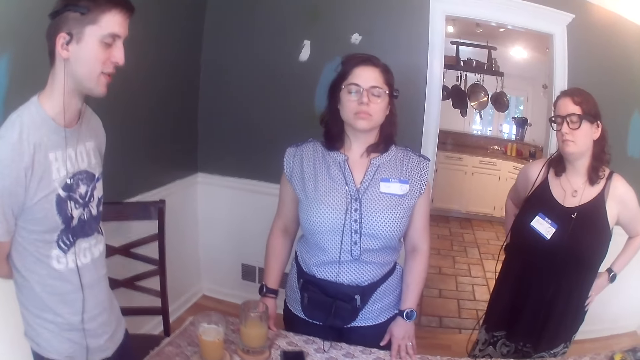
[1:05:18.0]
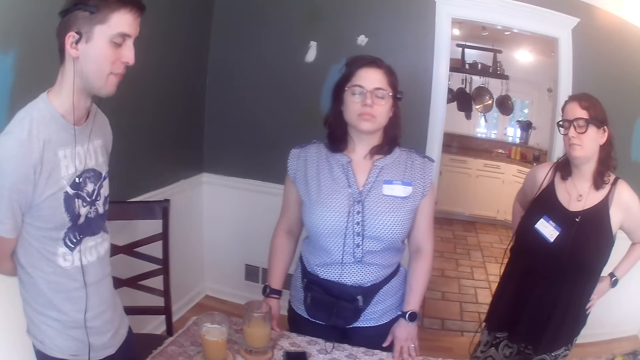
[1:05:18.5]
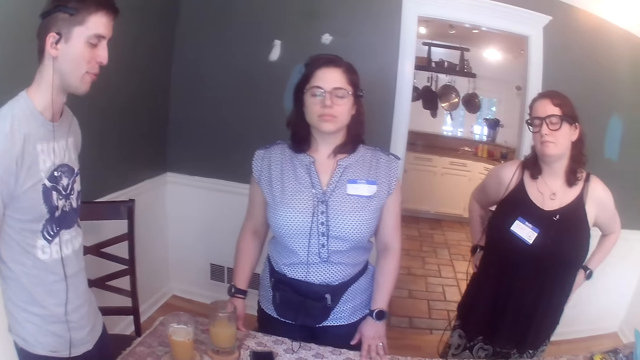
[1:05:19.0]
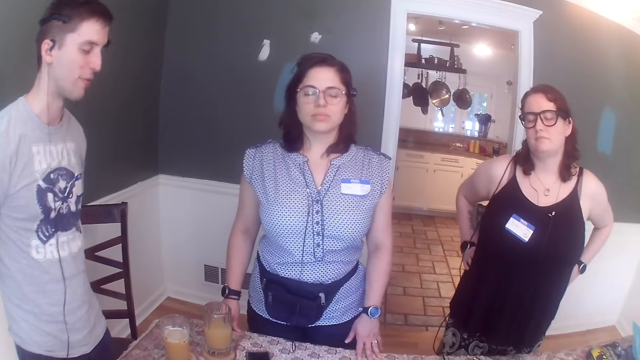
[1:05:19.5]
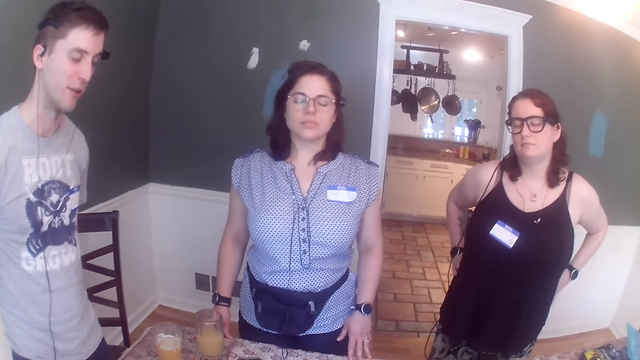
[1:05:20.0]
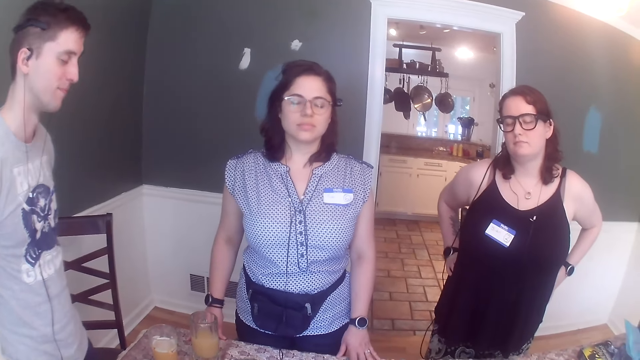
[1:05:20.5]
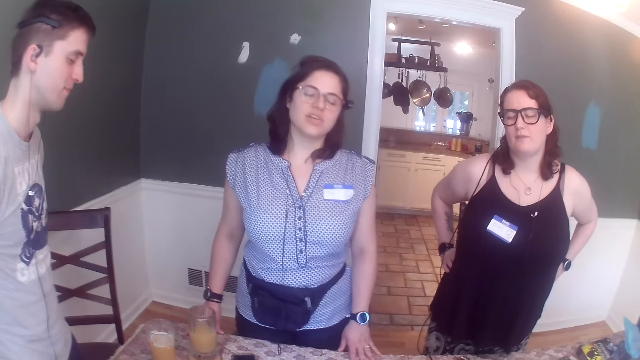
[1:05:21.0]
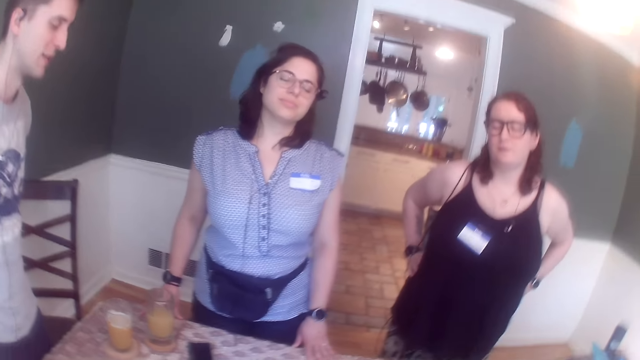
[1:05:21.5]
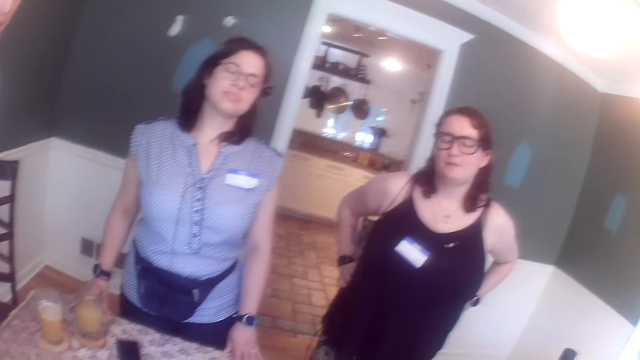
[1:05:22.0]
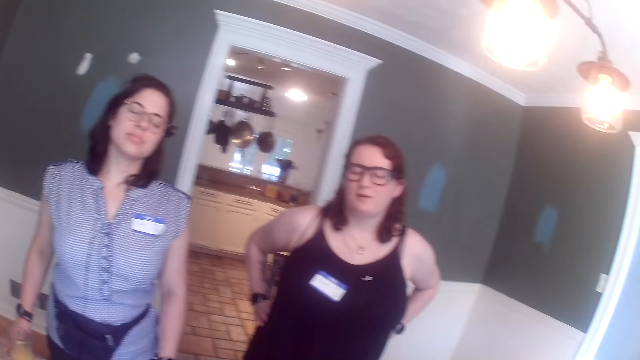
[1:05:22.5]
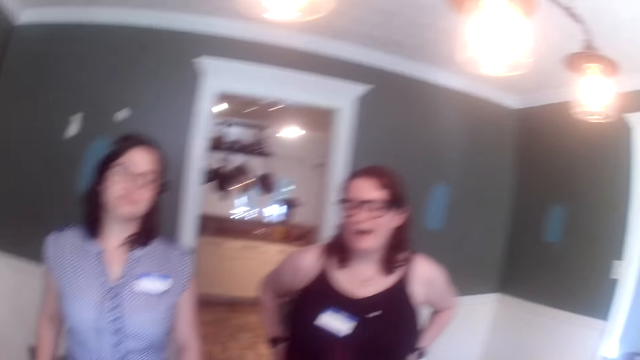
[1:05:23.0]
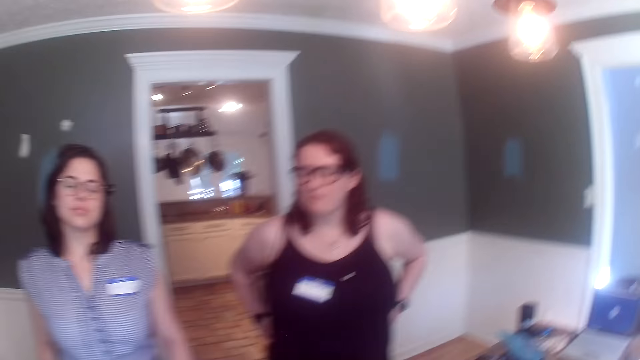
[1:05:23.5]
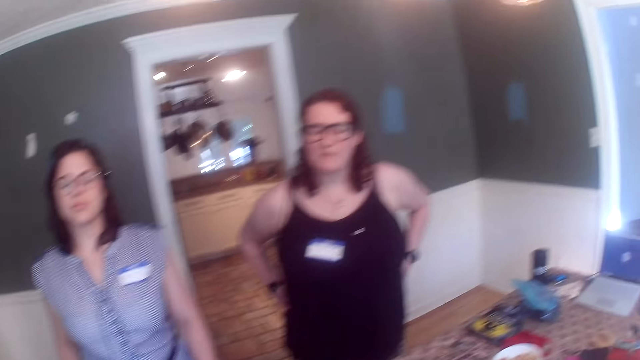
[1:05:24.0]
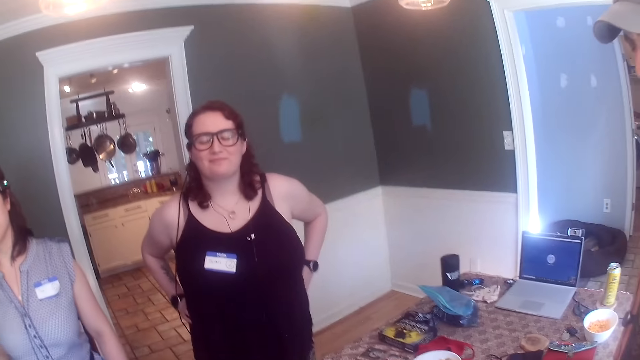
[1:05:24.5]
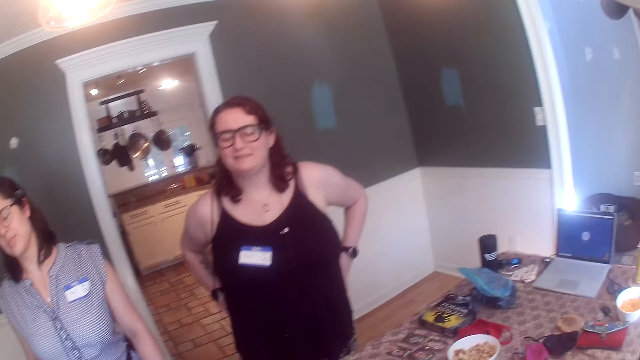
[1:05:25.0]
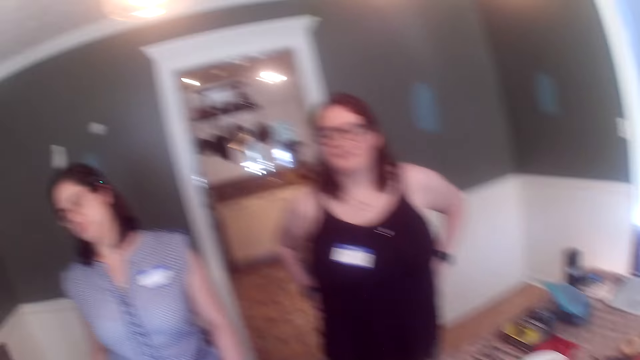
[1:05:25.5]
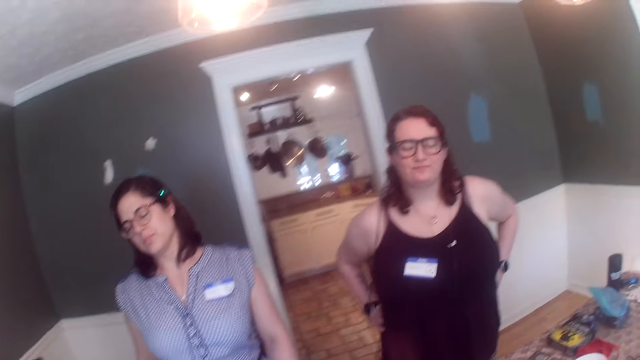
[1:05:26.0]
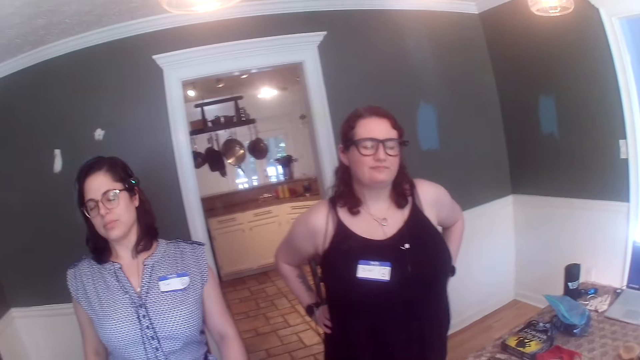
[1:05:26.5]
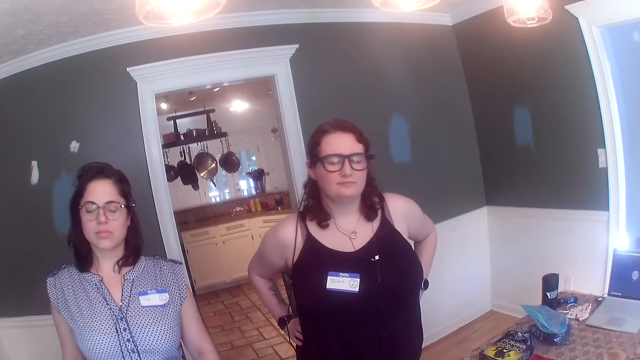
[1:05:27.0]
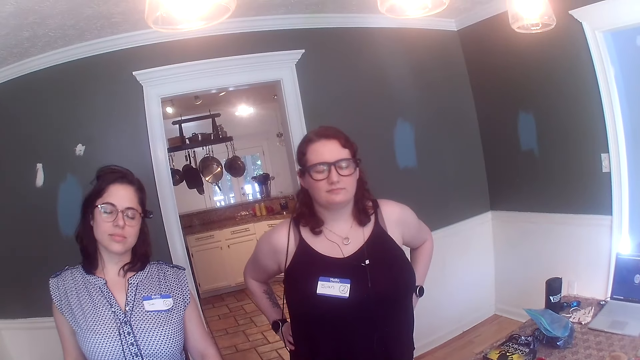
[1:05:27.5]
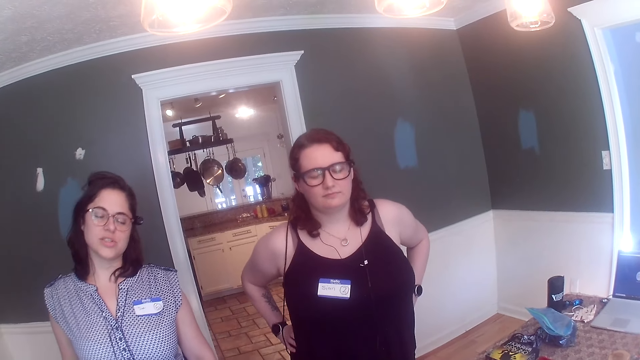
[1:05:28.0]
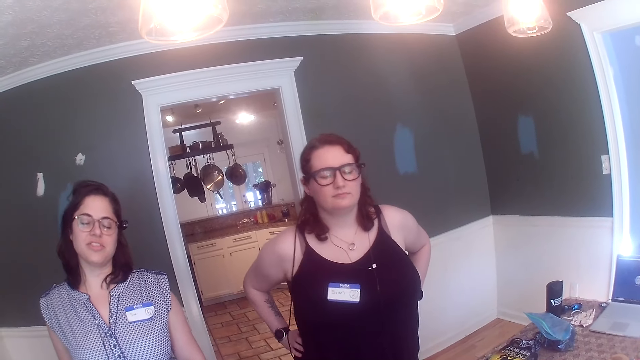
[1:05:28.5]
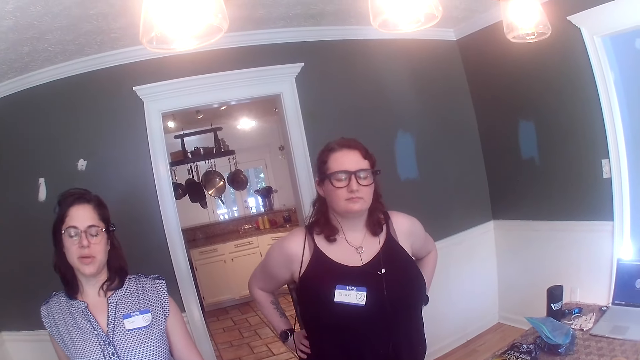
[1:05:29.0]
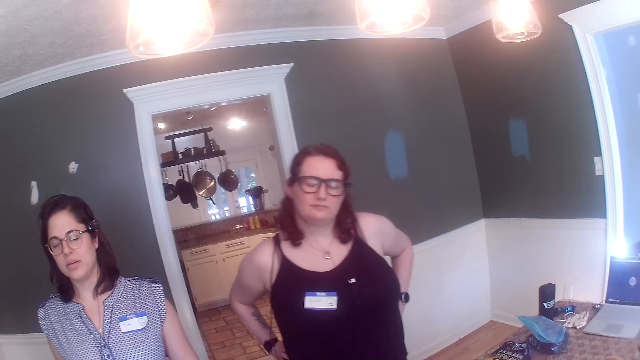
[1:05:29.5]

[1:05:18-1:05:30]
A man stands next to the camera wearer.

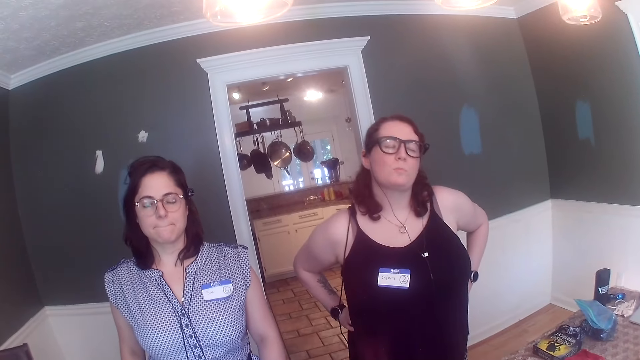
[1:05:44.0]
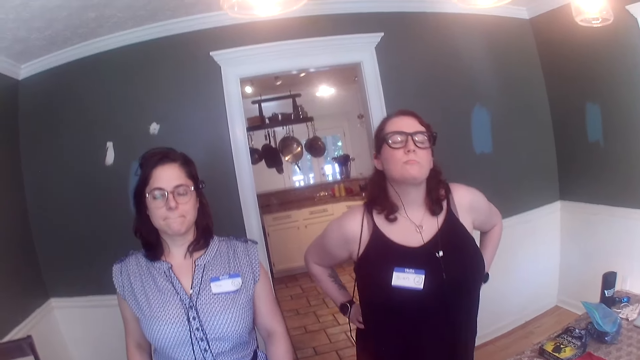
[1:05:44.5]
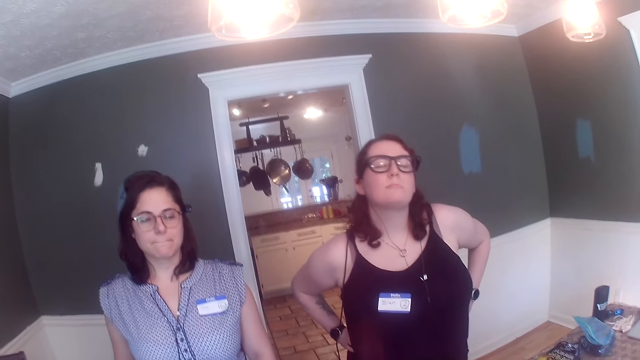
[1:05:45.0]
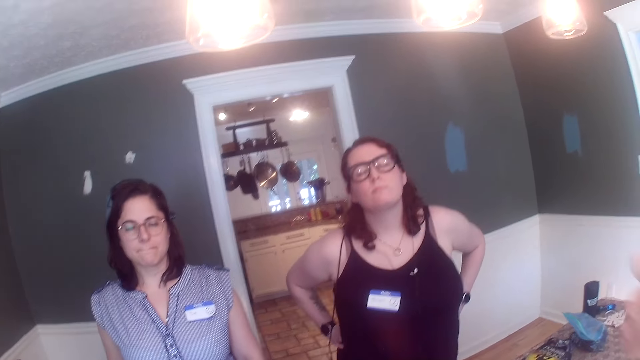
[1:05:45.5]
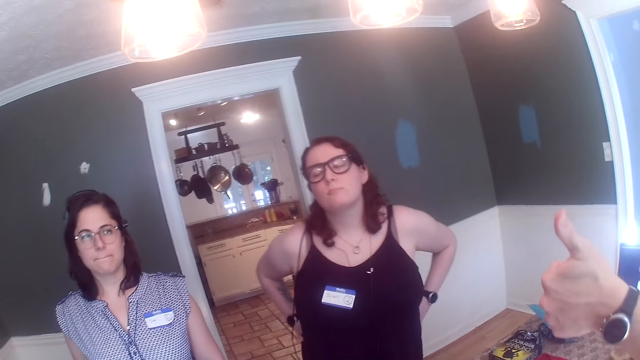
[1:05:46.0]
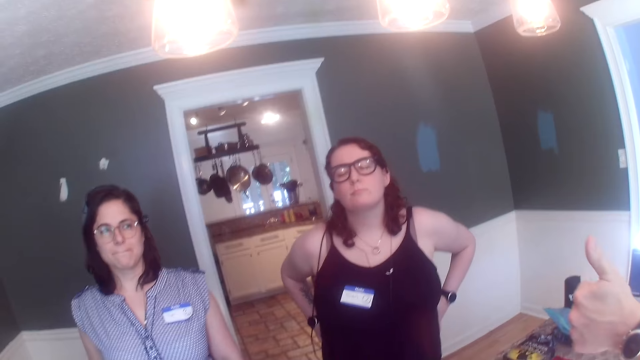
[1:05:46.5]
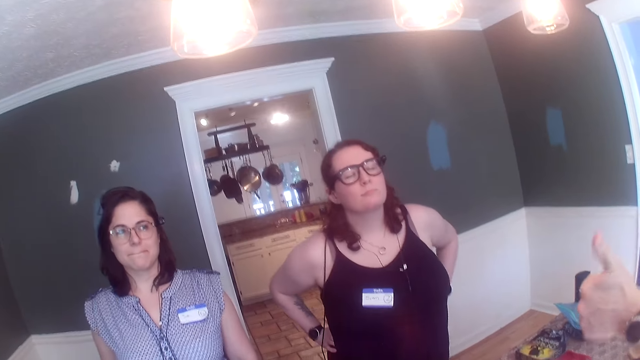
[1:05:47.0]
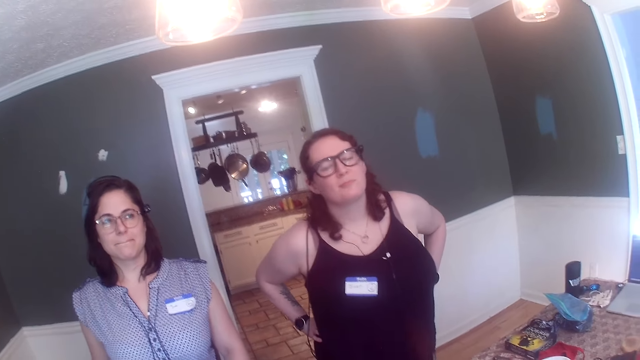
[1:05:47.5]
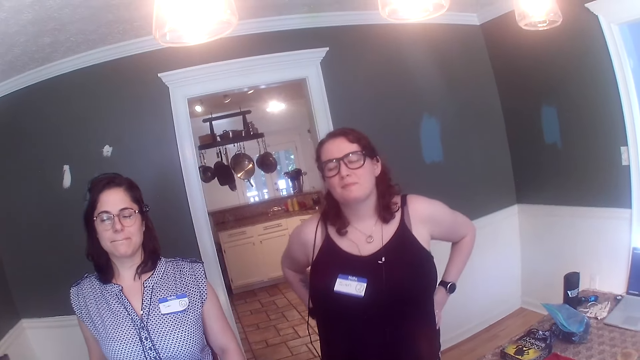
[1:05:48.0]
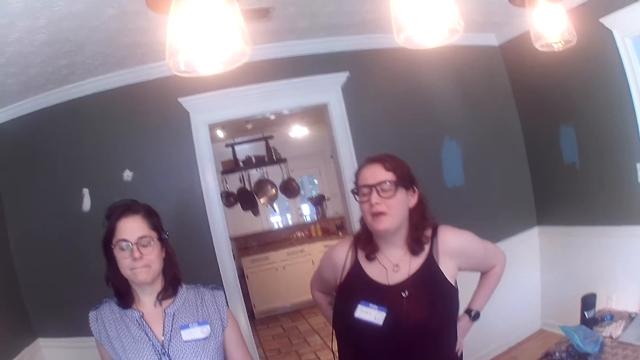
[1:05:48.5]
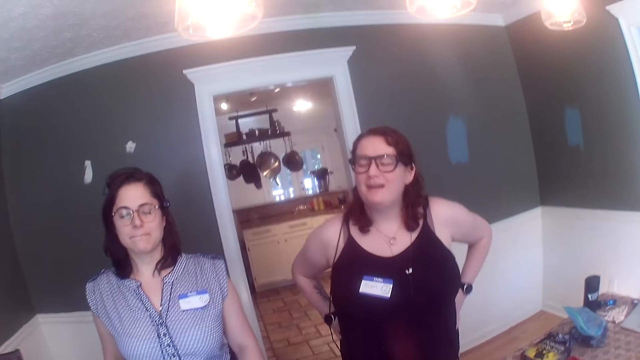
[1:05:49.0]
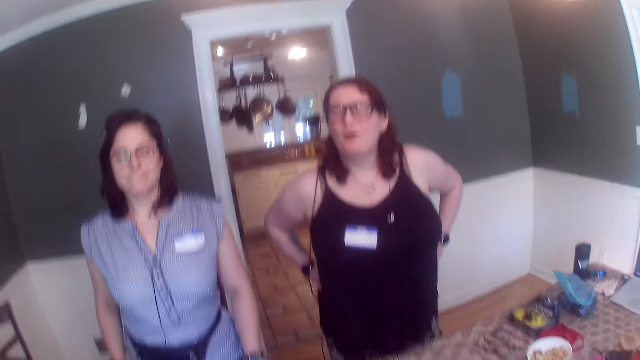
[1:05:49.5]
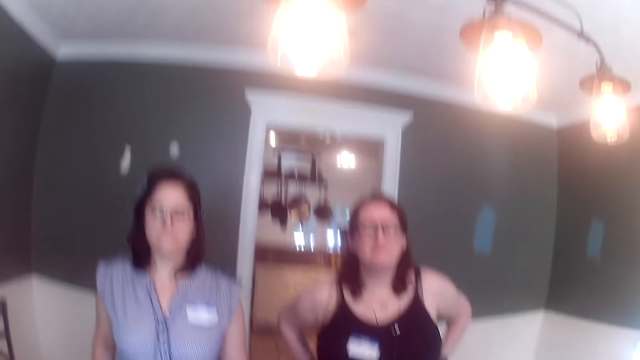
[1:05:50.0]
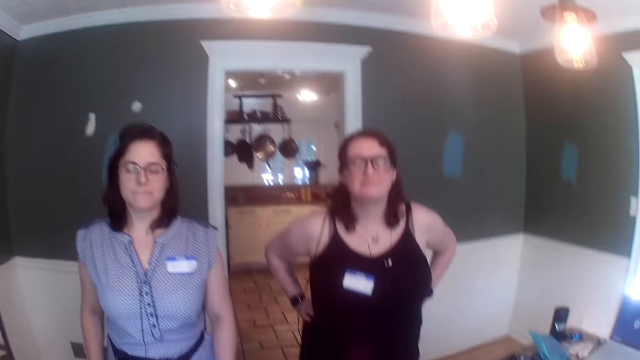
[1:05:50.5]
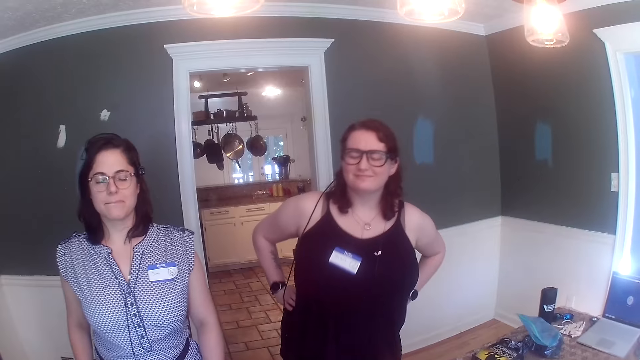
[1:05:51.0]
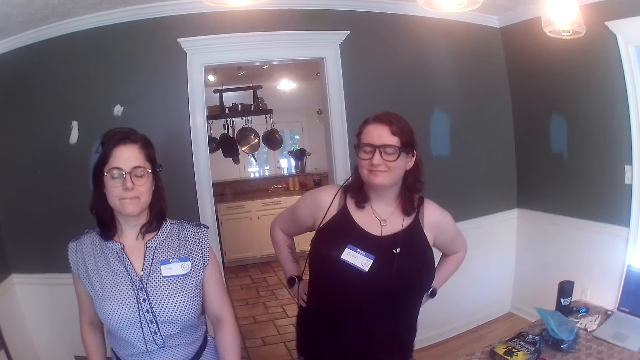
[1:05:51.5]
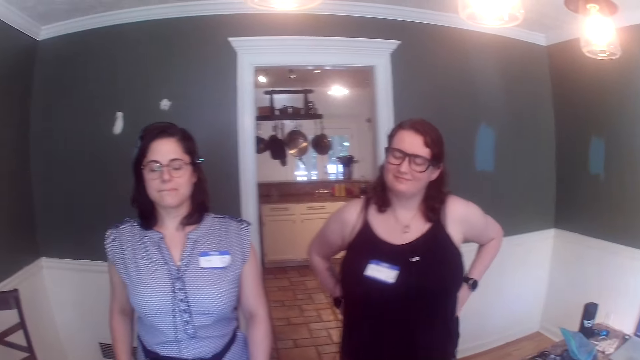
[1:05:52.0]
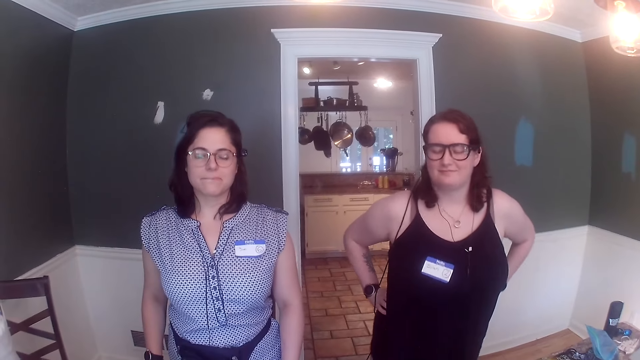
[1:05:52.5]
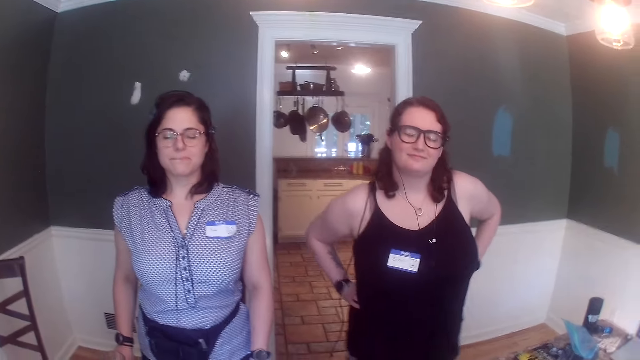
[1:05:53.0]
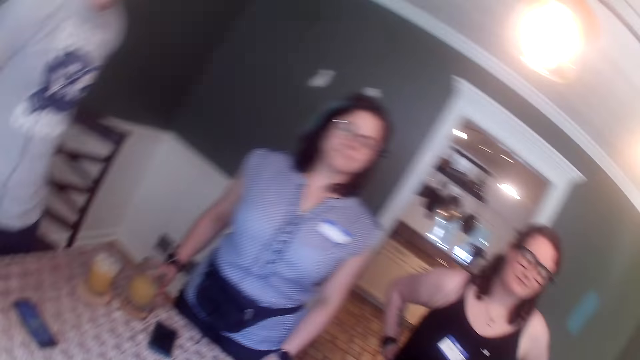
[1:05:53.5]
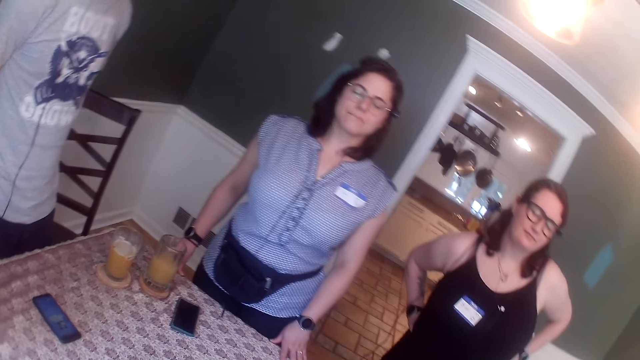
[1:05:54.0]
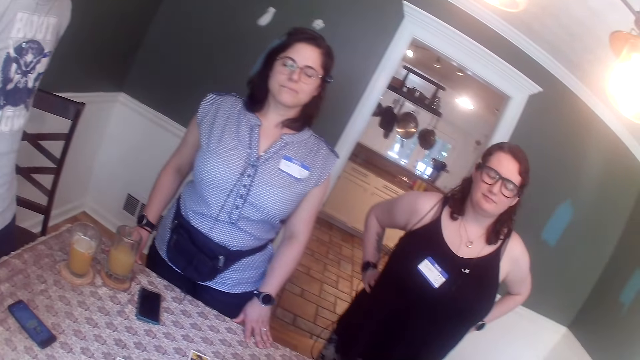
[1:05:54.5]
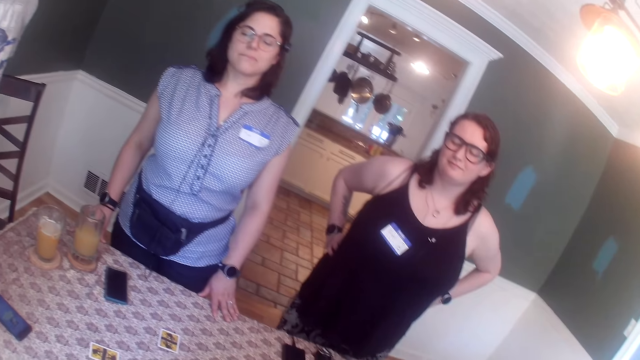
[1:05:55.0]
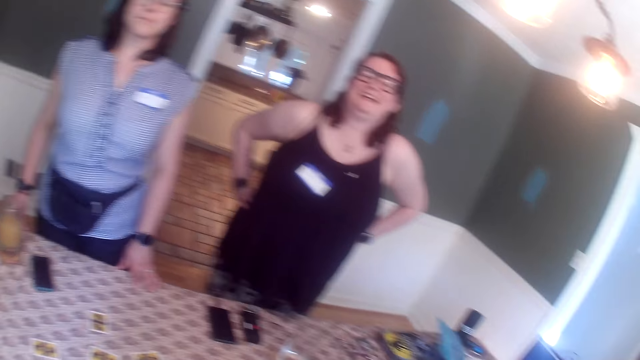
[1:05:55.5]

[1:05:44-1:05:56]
A man puts his thumb up. Another man stands with his hands on the back.
